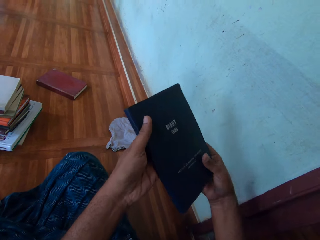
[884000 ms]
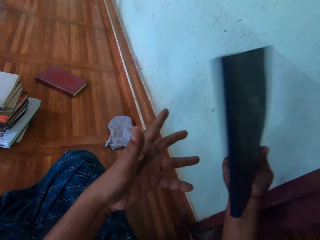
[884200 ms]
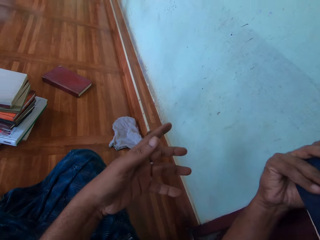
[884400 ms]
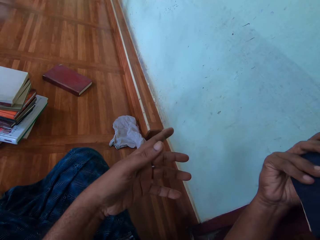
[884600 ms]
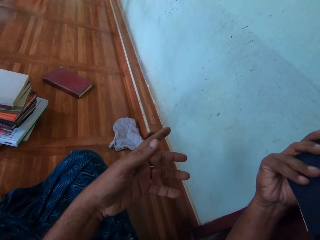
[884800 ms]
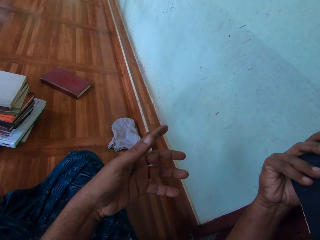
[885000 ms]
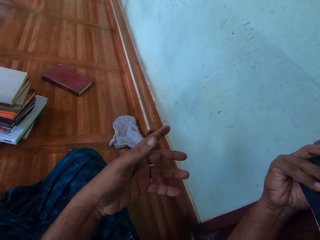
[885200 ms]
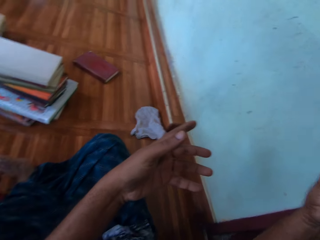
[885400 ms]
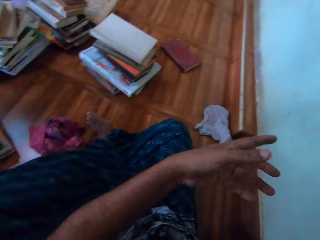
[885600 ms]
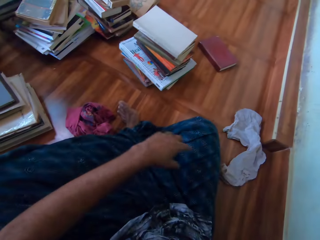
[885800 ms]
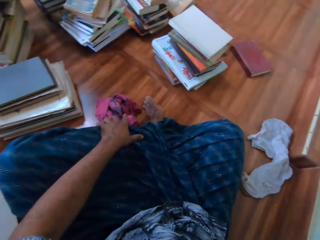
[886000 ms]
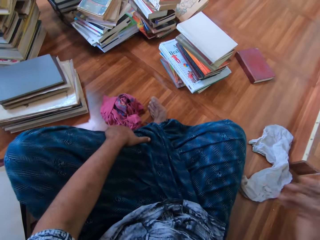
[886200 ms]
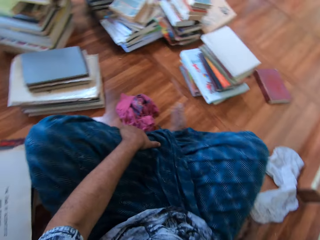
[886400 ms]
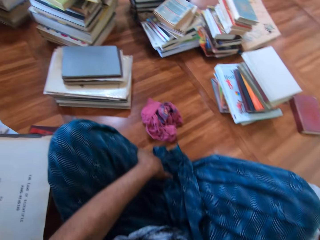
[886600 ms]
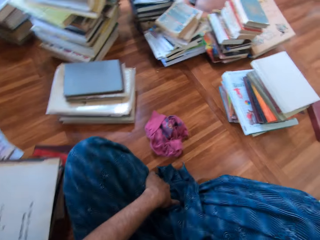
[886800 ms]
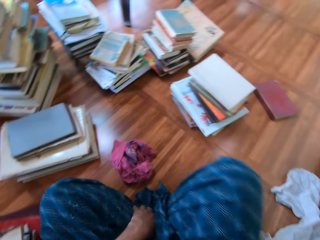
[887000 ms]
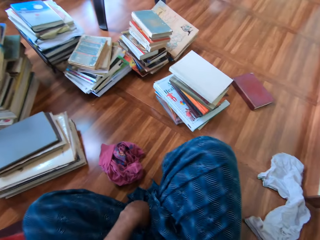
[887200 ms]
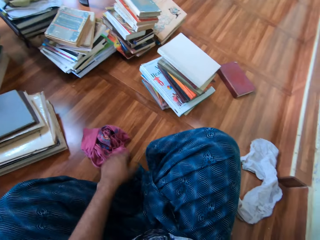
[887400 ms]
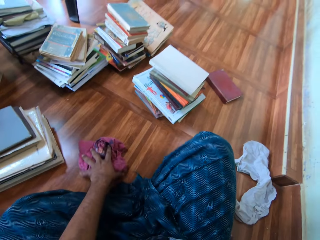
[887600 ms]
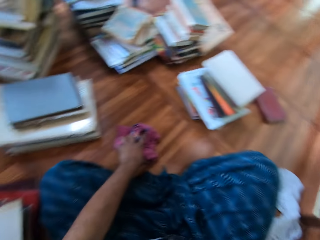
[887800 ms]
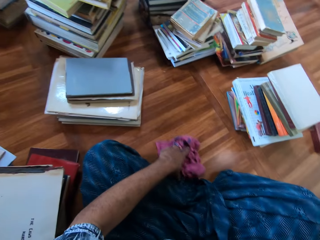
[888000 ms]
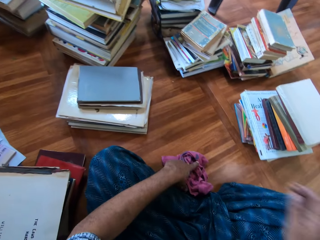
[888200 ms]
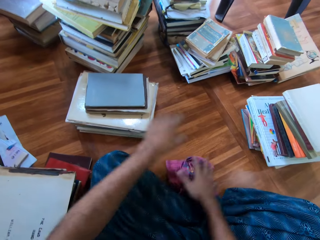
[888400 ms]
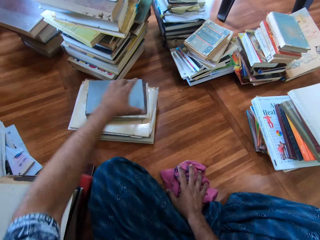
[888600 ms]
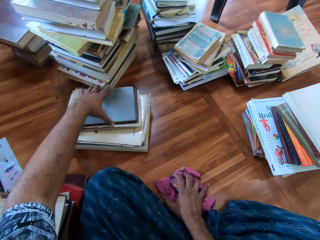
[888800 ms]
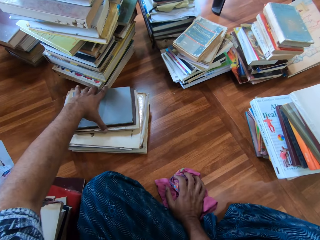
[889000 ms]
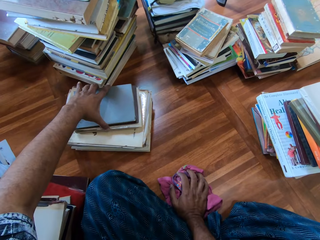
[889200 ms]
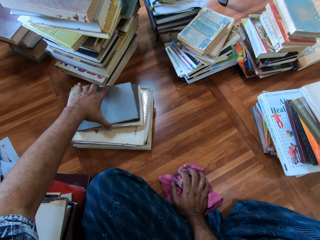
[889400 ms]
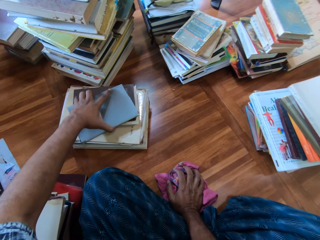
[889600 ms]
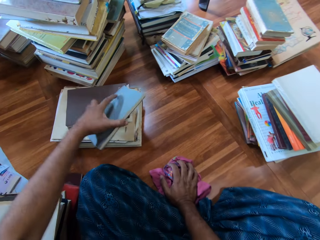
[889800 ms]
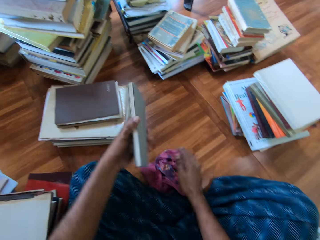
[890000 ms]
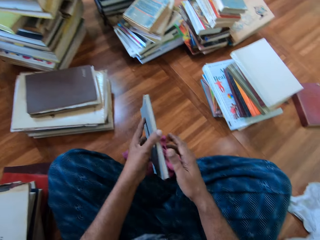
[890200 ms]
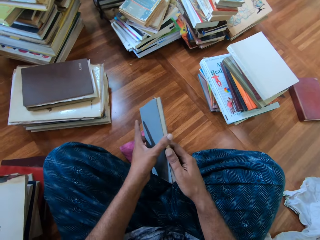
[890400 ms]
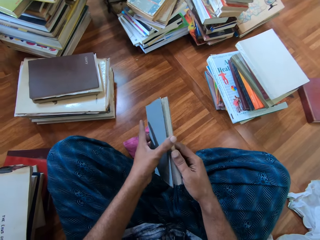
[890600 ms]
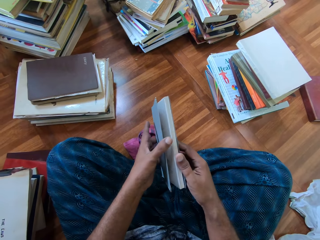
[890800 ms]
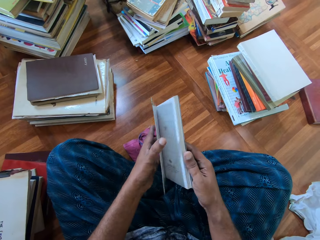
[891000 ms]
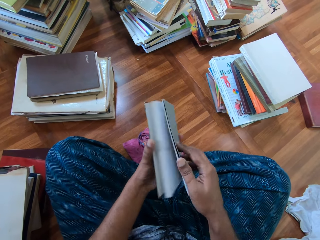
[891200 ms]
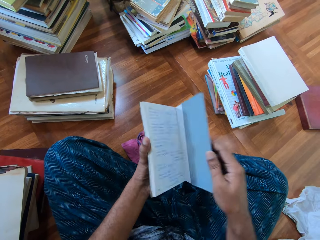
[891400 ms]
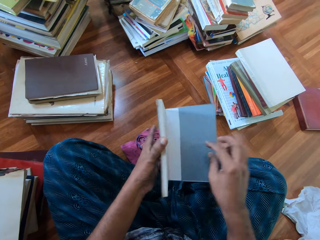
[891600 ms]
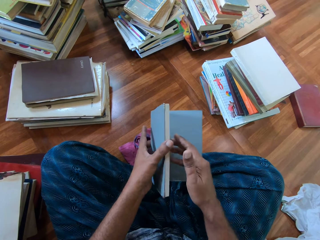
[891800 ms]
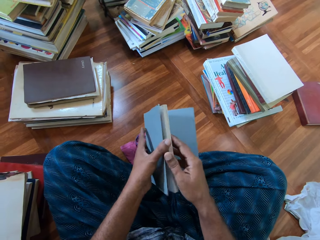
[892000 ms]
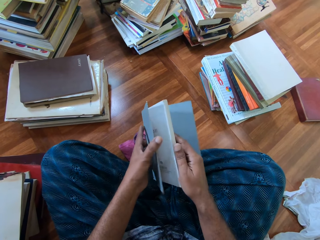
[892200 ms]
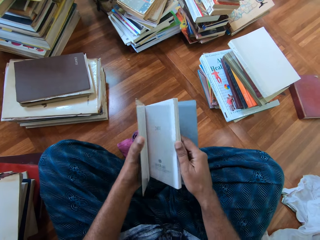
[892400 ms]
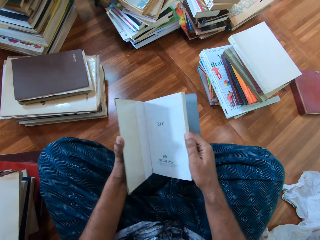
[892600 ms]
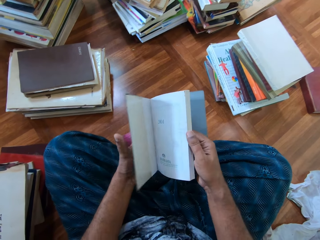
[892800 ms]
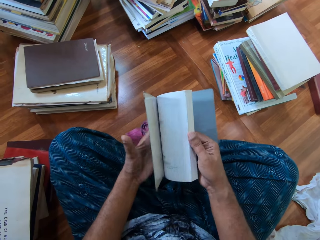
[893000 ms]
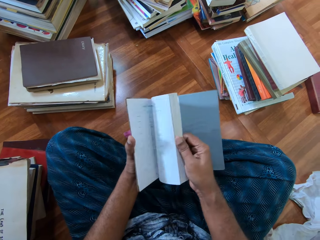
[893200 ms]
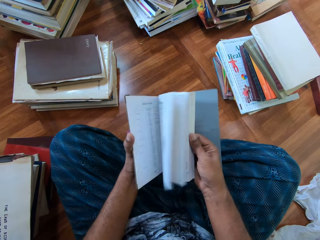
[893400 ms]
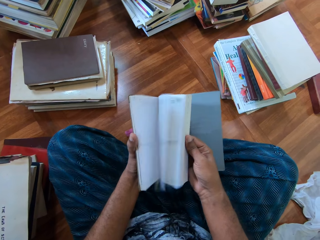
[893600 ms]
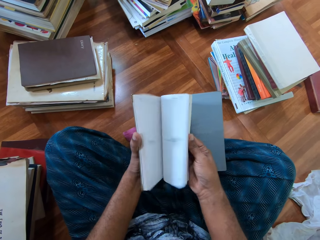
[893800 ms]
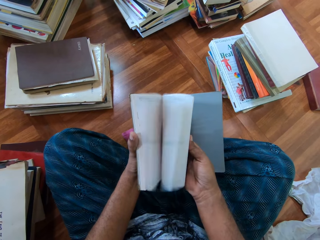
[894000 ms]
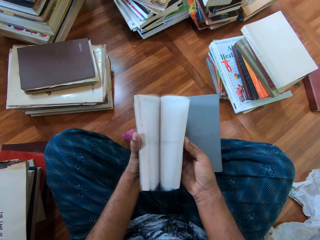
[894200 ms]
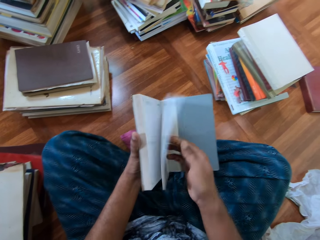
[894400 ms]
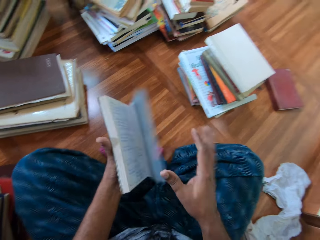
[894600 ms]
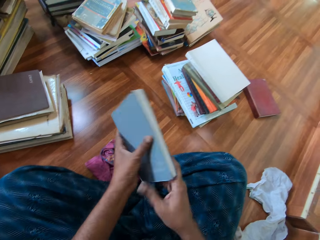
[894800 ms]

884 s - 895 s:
The camera wearer reads the book. He holds the book with both hands, pulls his hand off the book. He raises the book with his right hand. He holds the skirt. He touches his leg with his left hand. He folds his legs. He pulls a towel or rag. He shifts the rag on the floor with his left hand. He holds the rag on the floor with his right hand. He picks up a book from the pile of books with his left hand. He pulls his hand off the rag. He holds the book with both hands. He opens the book cover with his right hand. He flips through the book with his right hand.

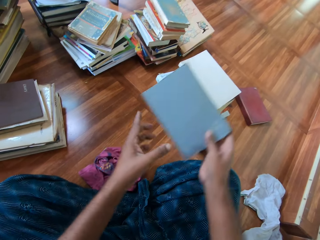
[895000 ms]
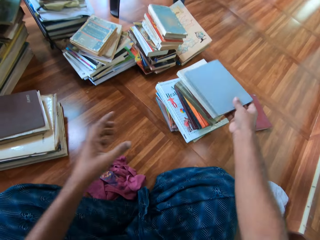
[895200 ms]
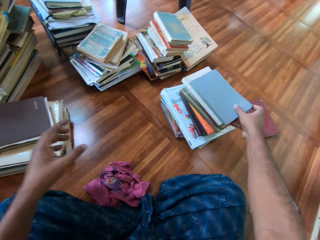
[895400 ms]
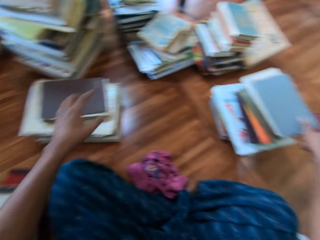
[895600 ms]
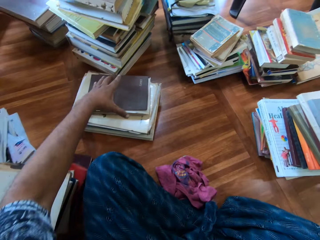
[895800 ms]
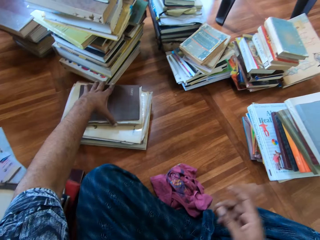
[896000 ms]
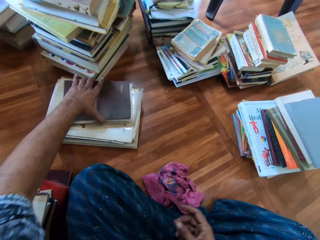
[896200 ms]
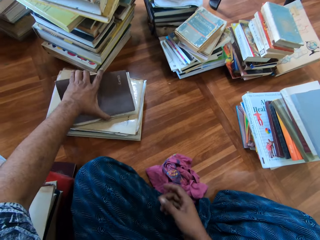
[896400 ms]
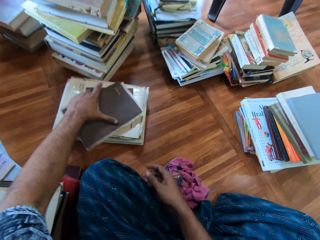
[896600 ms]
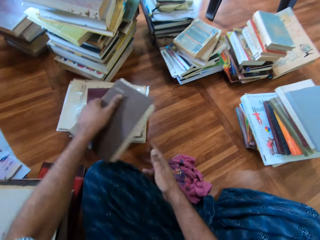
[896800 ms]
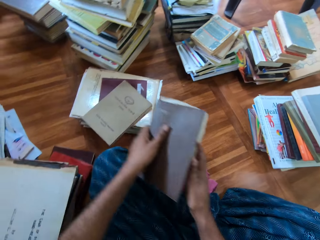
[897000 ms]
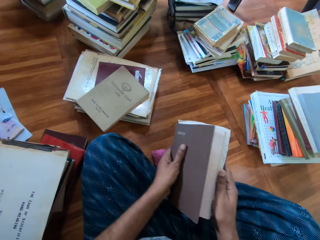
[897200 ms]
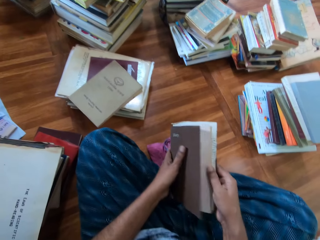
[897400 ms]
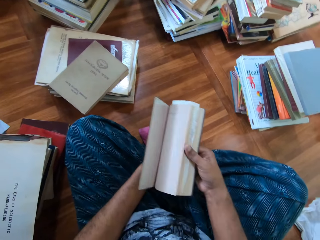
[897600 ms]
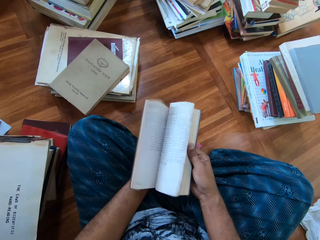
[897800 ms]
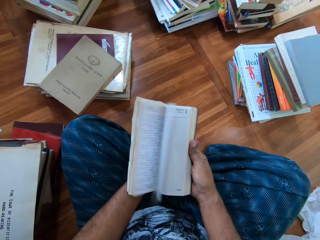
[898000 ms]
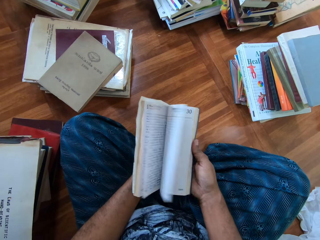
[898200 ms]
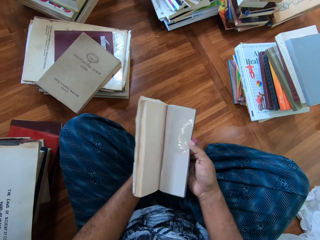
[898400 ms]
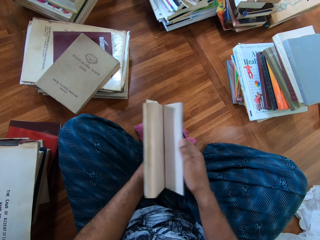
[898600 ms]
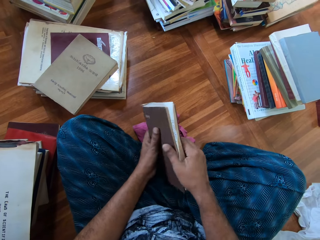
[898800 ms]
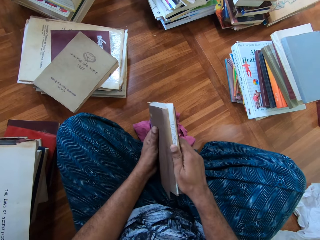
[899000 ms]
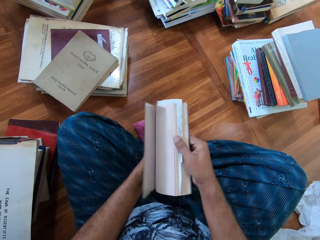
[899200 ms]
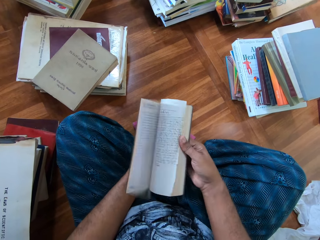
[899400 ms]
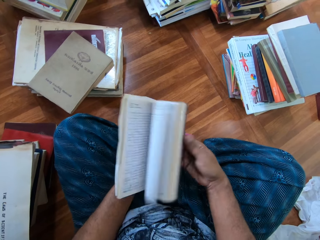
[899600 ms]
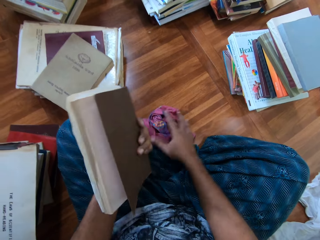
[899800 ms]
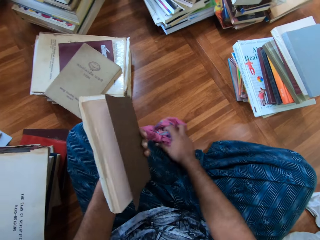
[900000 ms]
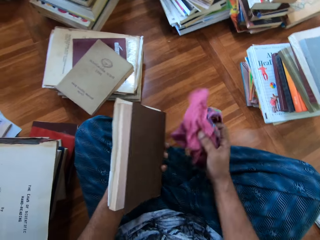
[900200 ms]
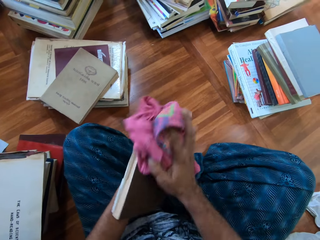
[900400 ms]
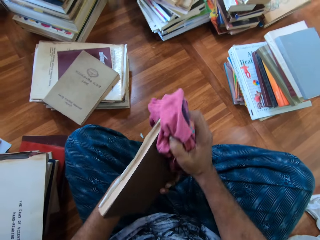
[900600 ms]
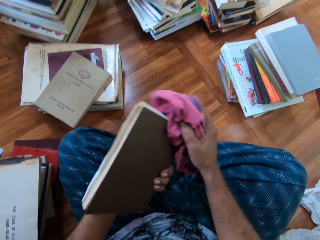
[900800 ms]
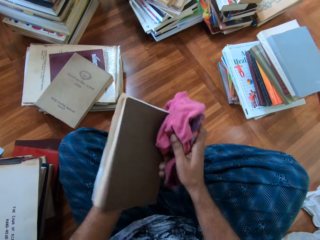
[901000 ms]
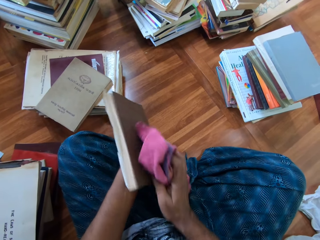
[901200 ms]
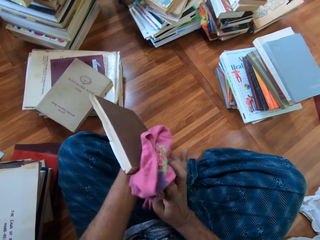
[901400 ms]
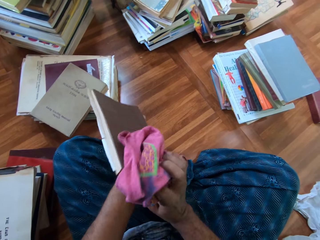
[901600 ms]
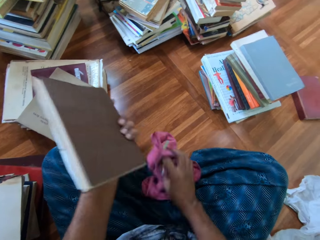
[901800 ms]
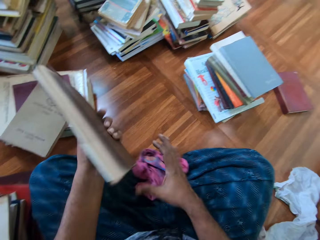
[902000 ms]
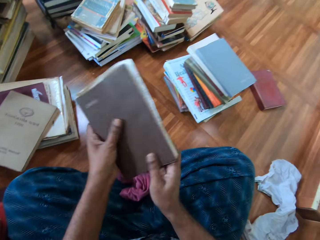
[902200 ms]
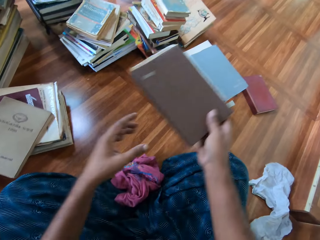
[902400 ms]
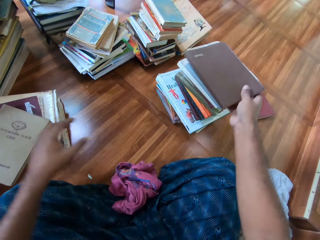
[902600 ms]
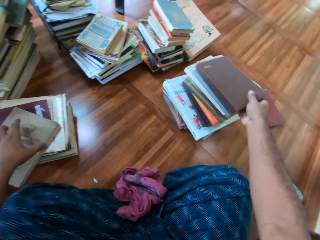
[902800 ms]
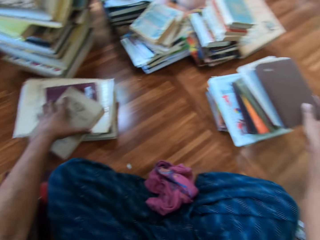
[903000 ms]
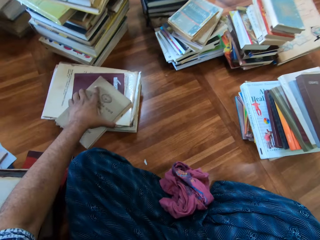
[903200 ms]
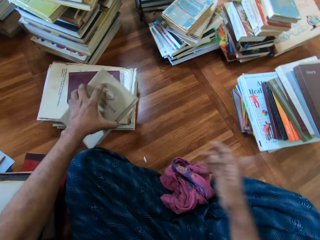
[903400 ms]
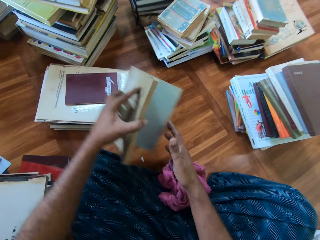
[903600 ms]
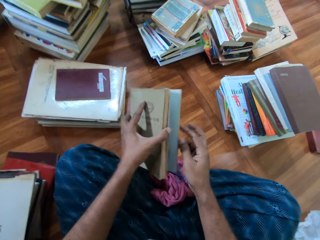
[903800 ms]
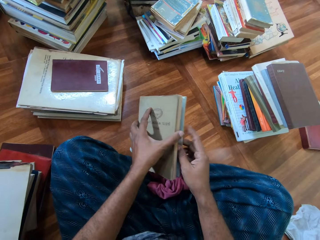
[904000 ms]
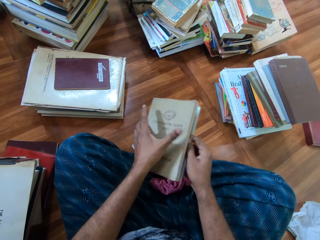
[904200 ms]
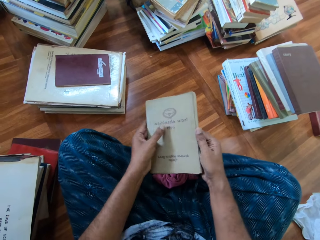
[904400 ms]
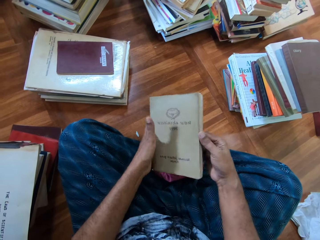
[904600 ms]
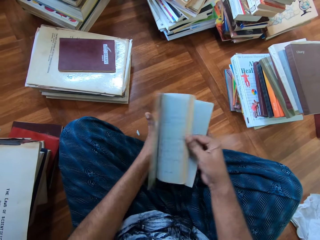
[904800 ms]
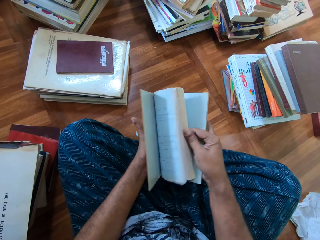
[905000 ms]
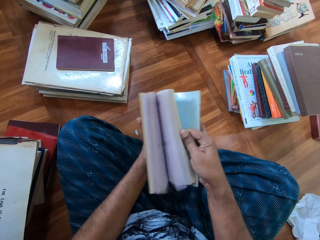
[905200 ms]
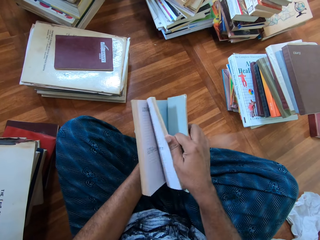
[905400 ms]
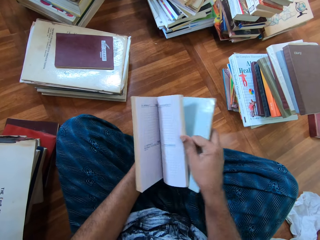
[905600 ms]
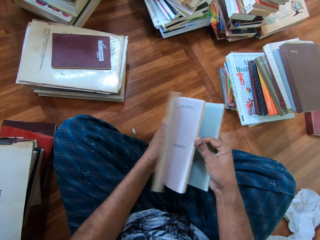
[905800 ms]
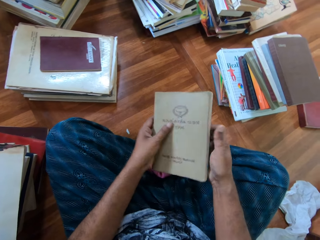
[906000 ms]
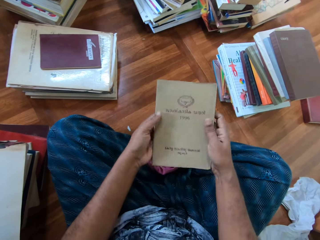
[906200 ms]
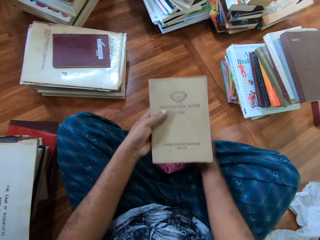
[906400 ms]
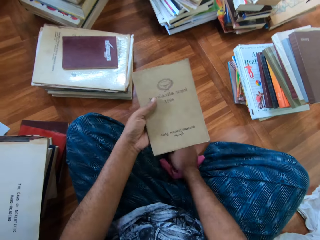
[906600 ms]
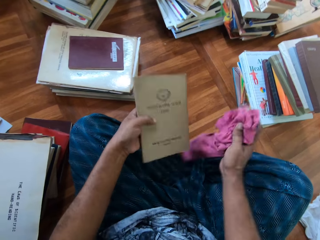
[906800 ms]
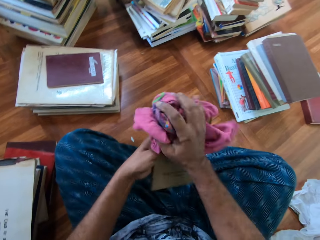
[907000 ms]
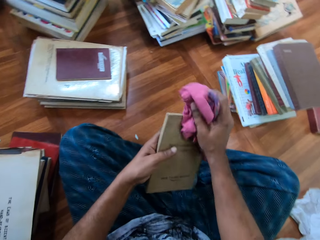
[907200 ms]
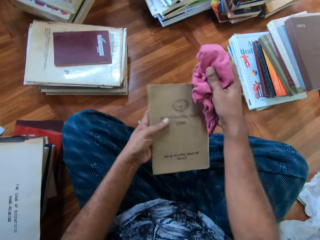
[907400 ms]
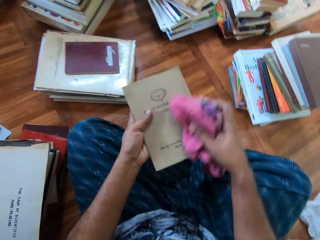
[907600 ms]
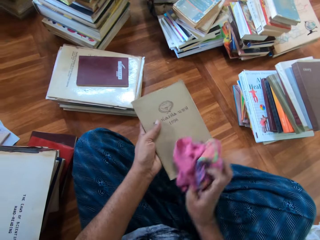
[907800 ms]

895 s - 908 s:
The camera wearer drops the book on the book on the floor with his right hand. He picks up a book from the pile of books with his left hand. He flips through the book with both hands. He picks up the rag on the floor with his right hand. He cleans the book with the rag in his right hand. He drops the rag on his lap with his right hand. He switches the book to the other hand. He drops the book on the book on the floor with his right hand. He picks up a book from the pile of books with his left hand. He holds the book with both hands. He flips through the book with both hands. He holds the book with both hands. He picks up the rag on the floor with his right hand. He cleans the book with the rag in his right hand.
